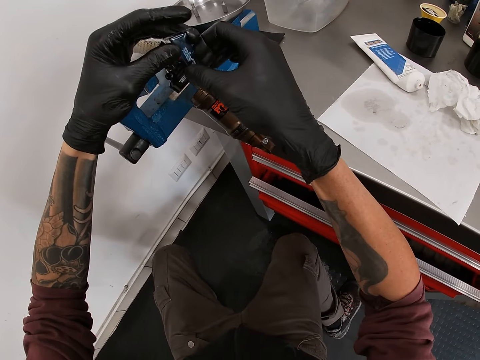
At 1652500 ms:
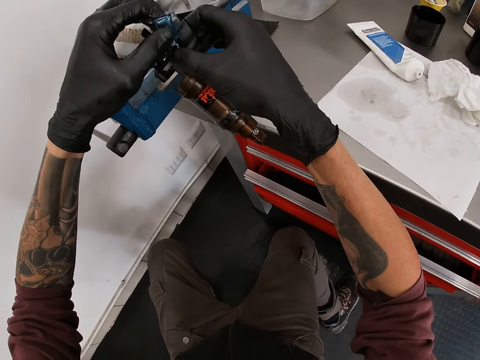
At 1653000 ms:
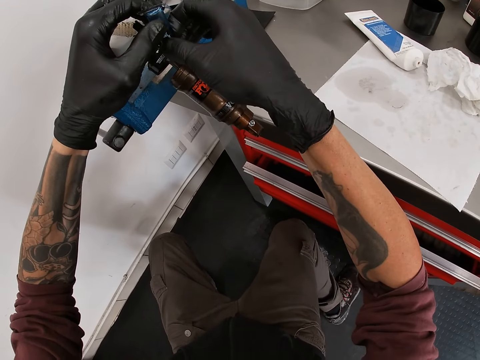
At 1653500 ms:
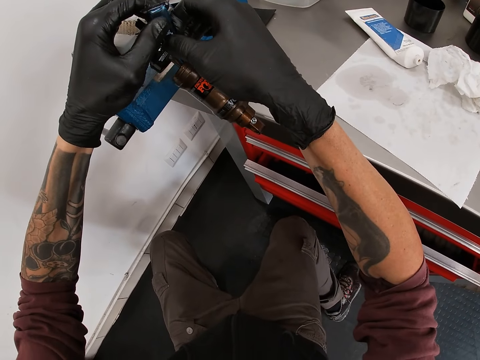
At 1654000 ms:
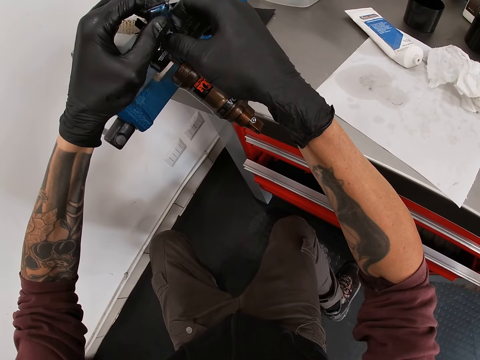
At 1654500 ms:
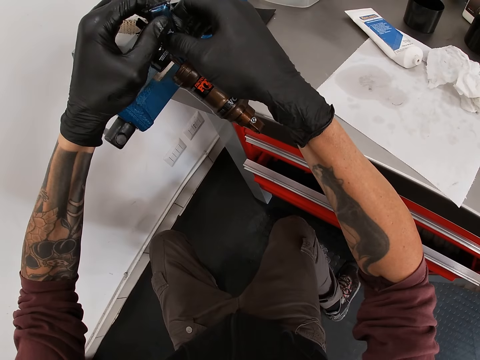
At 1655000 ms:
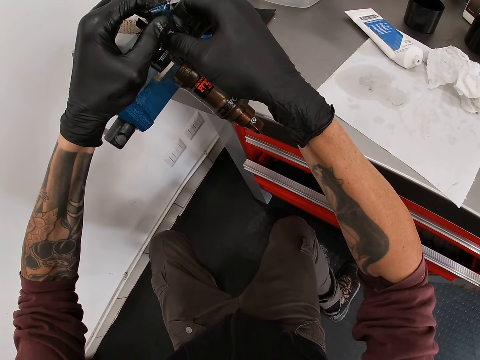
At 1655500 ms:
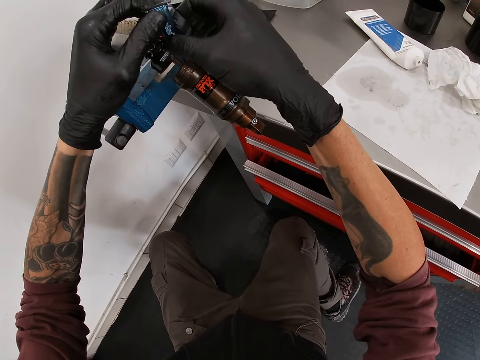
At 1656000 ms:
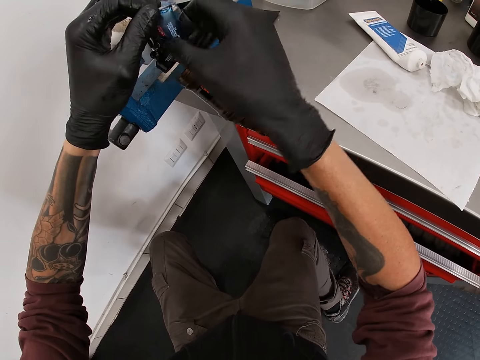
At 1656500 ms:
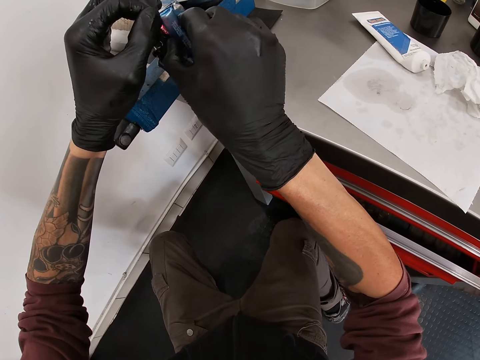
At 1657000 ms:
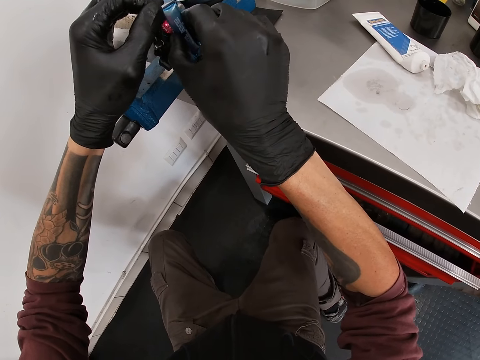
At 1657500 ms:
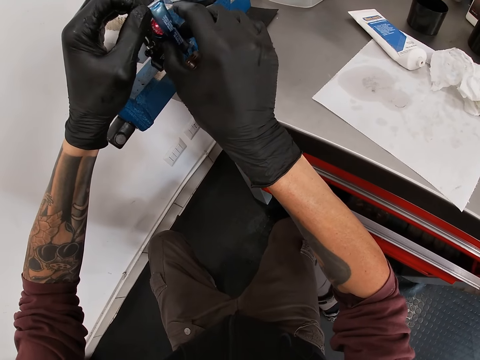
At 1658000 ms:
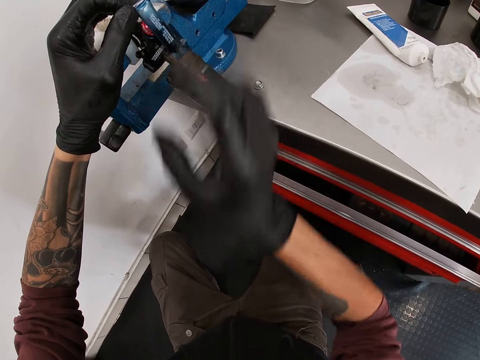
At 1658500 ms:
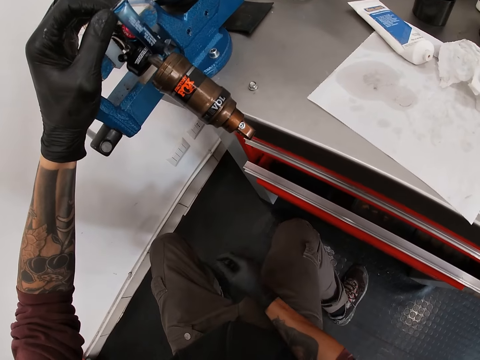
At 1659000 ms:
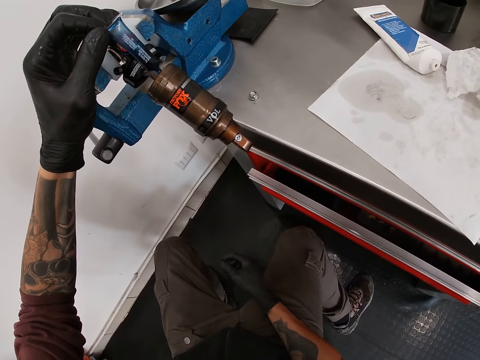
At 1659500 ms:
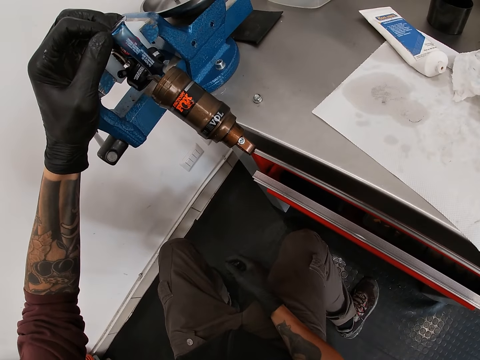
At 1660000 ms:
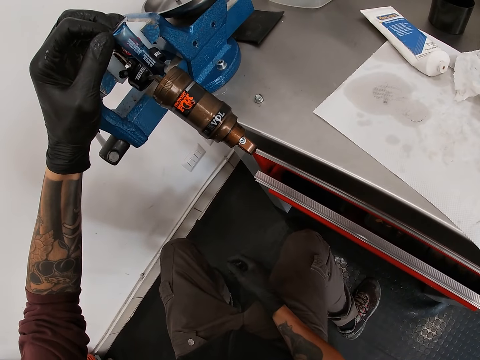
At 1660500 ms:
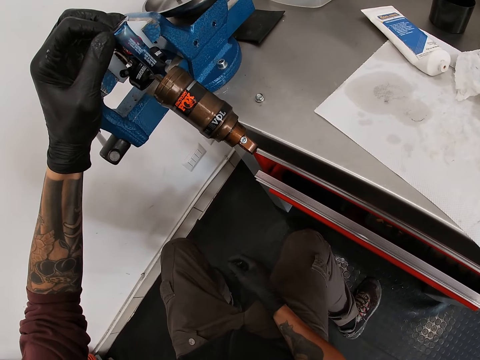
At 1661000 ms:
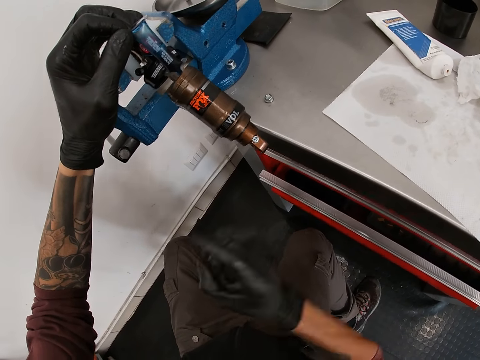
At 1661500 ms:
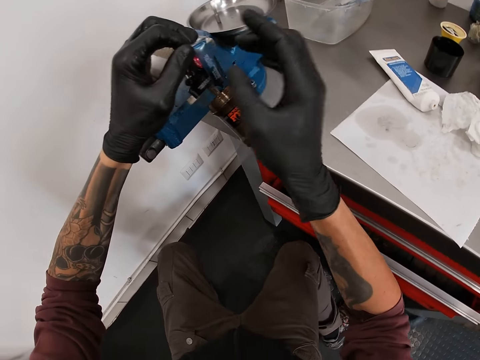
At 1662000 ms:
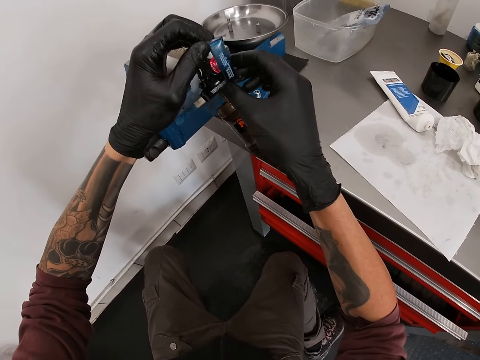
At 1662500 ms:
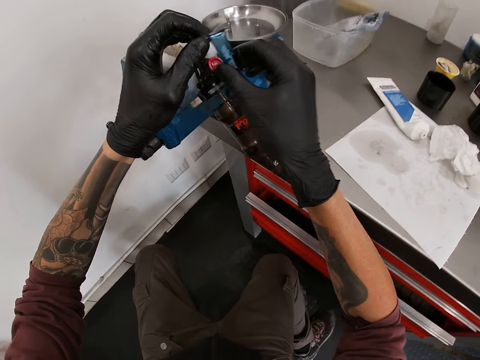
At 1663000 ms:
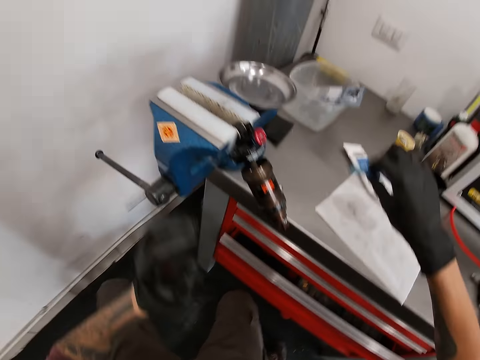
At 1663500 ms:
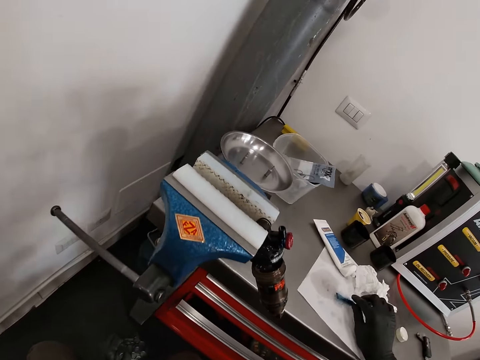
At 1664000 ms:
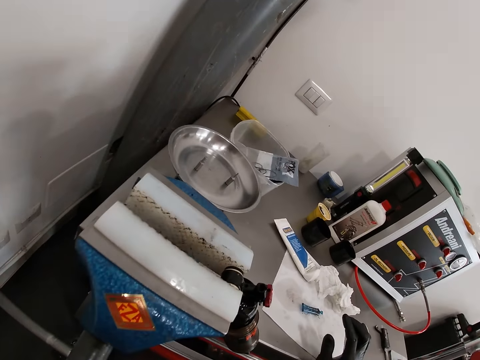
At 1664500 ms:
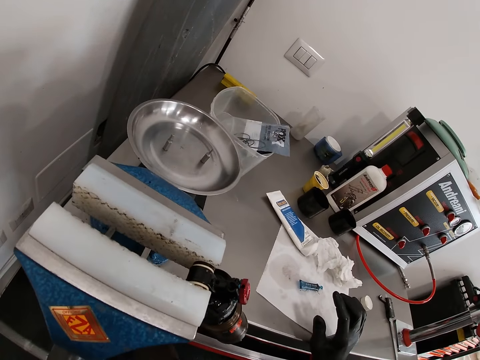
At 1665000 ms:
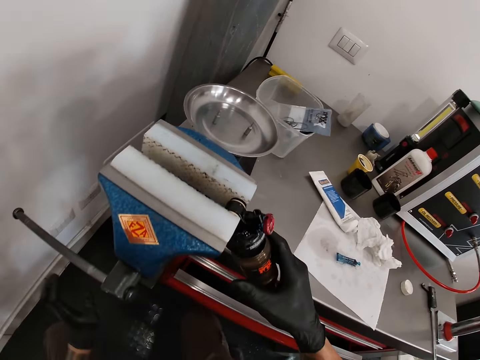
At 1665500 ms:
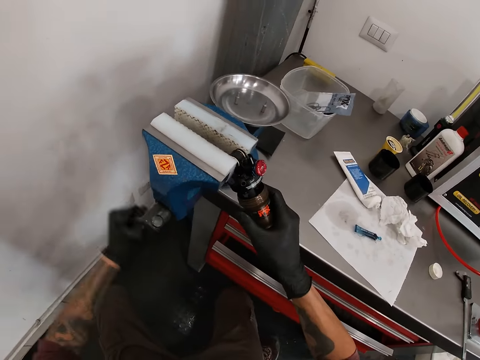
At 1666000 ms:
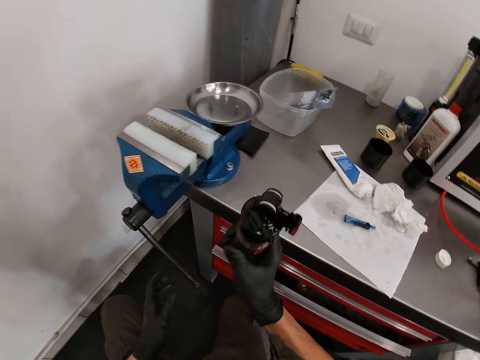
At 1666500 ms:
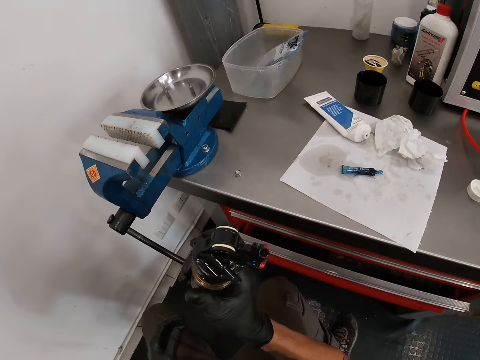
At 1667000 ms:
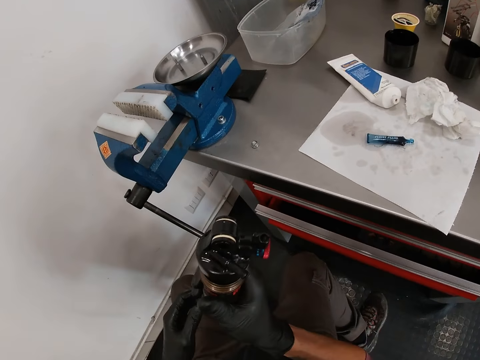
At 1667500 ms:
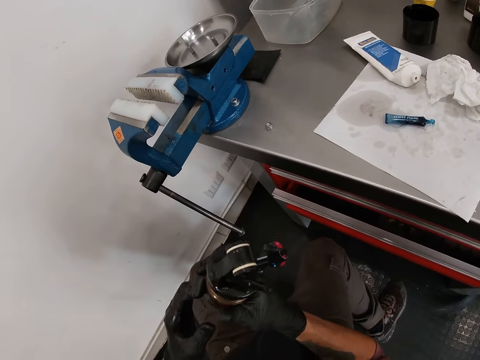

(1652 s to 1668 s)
The camera wearer presses the float fluid into the fox float with both hands. He pours the float fluid into the fox float with his left hand. He picks up the float fluid with his right hand. He drops the float fluid on the work table with his right hand. He holds the fox float with his right hand. He holds a bench vice handle with his left hand. He spins the bench vice handle with his left hand. He removes the fox float from the bench vice with his right hand.

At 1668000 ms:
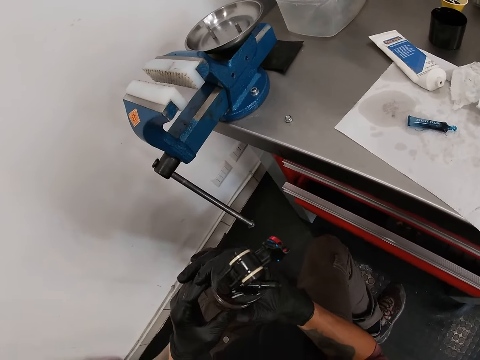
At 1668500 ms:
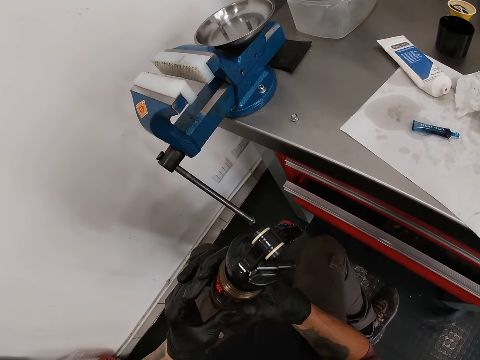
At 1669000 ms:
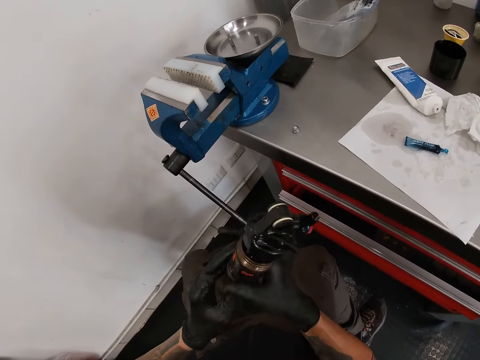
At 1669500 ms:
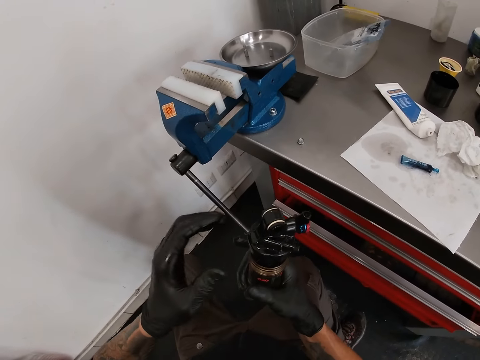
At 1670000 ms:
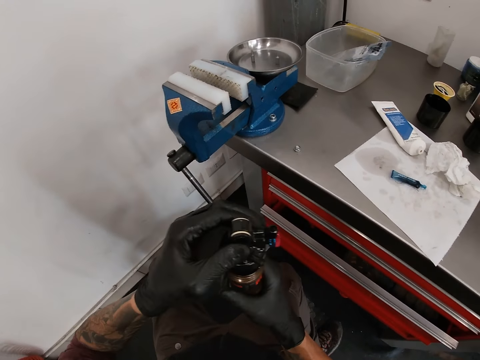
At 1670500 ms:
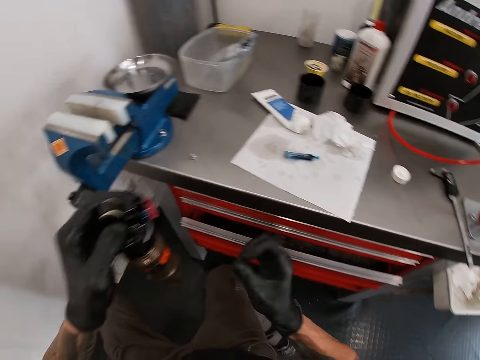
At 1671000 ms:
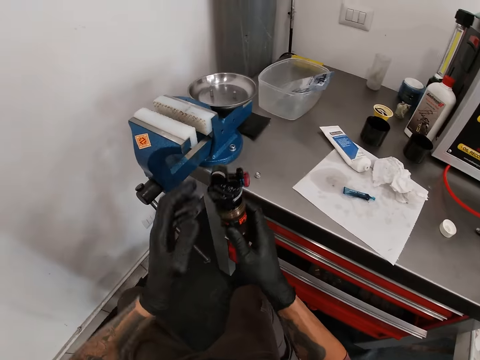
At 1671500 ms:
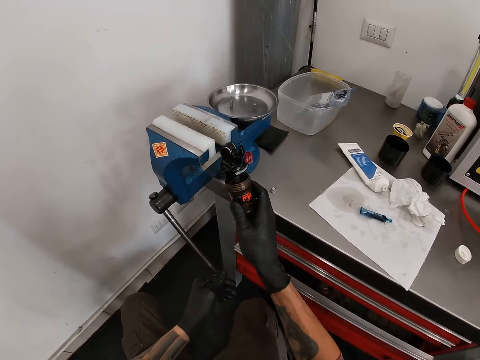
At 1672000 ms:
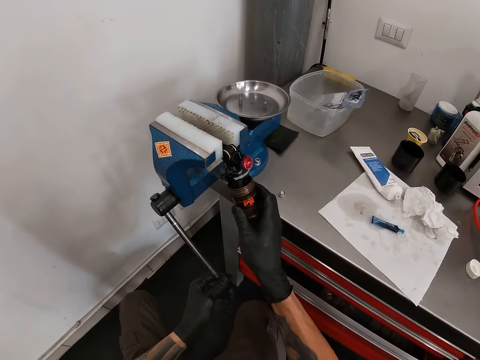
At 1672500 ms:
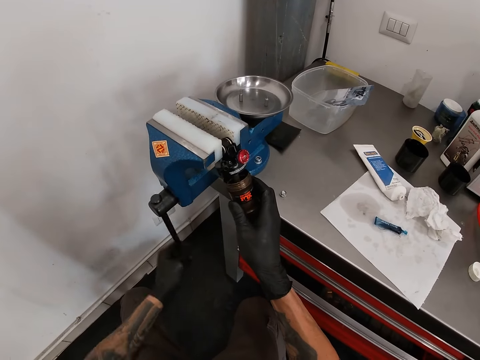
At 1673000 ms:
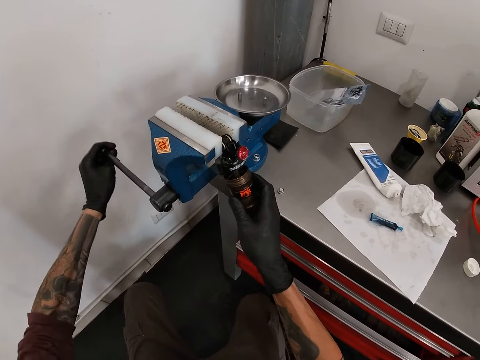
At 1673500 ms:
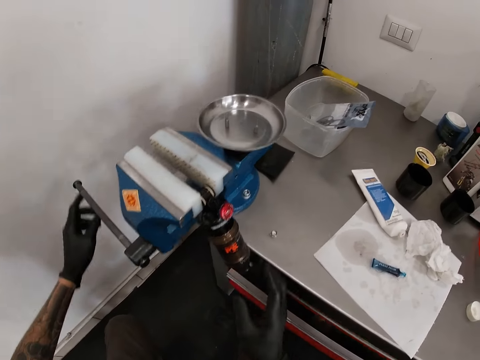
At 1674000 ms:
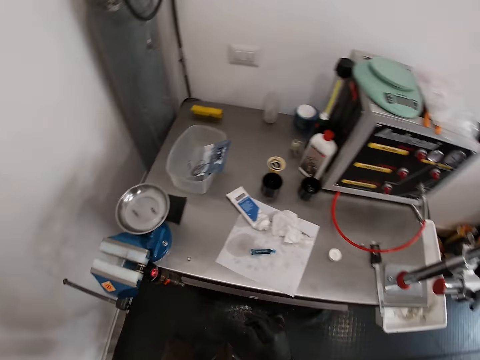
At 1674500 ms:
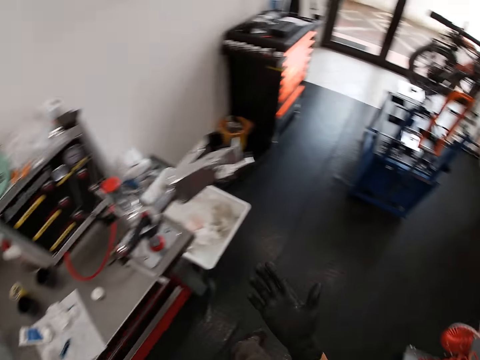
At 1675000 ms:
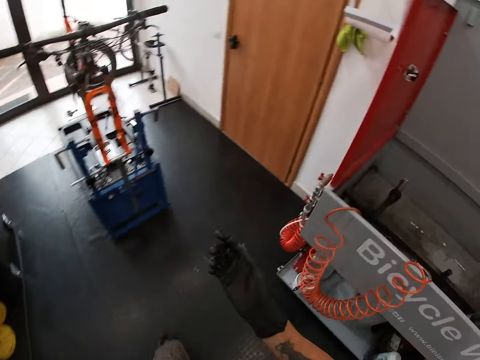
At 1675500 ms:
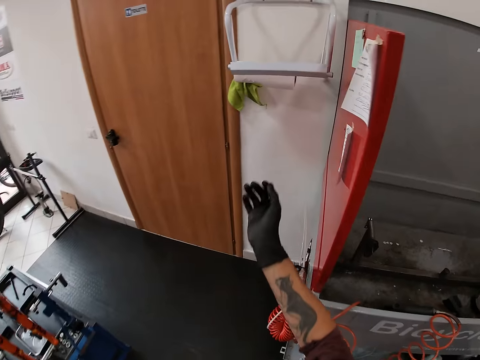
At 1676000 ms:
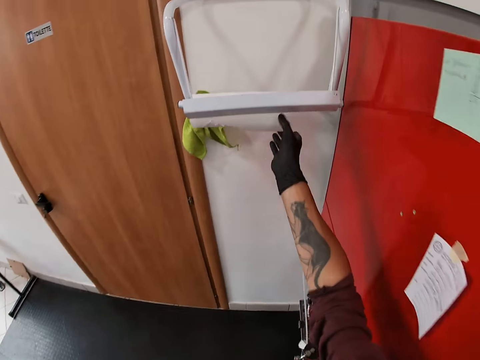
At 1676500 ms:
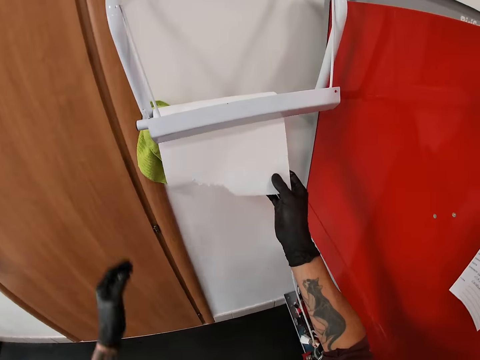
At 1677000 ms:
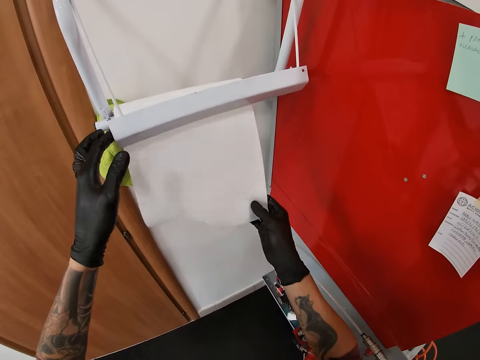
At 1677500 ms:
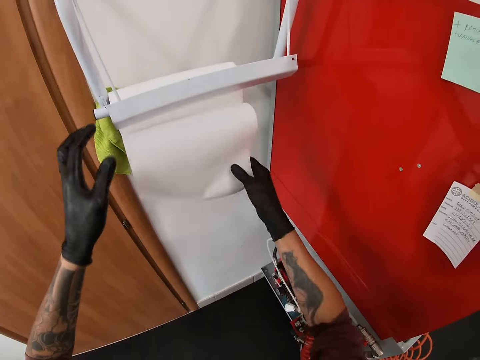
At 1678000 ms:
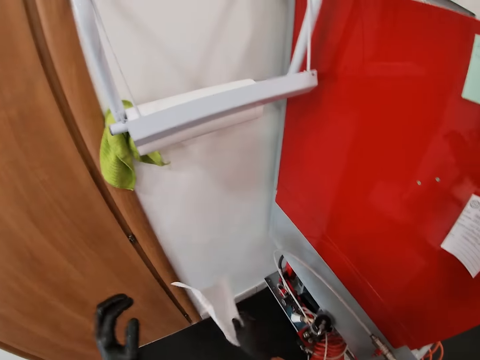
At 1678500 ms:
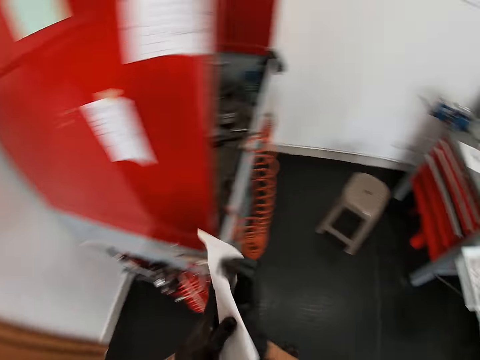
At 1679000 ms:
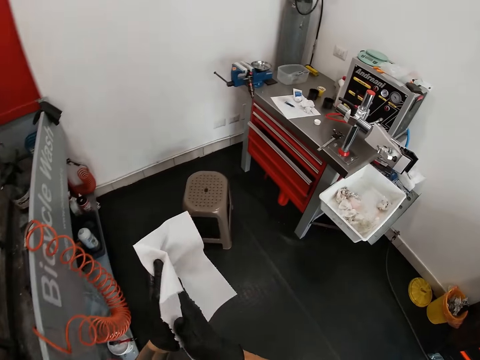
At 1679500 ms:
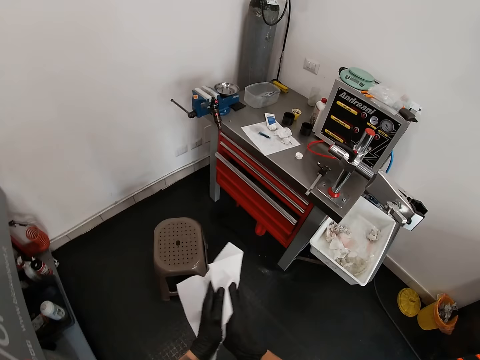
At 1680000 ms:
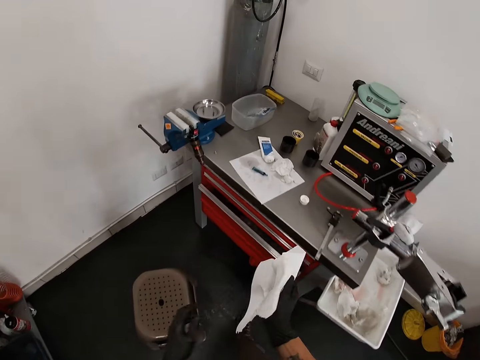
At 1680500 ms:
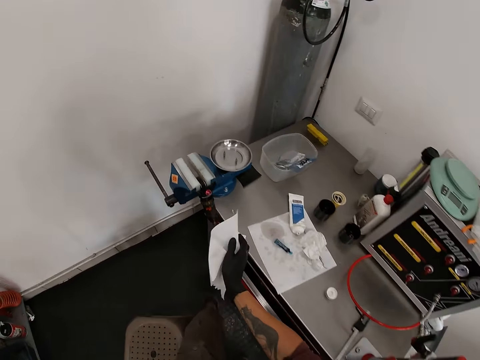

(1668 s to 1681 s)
The camera wearer holds the fox float or fox rear shock with both hands. He looks at the fox rear shock. He holds the bench vice handle with his left hand. He tightens the bench vice handle with his left hand. He inserts the fox float in the bench vice with his right hand. He walks around the room. He pulls a tissue from a tissue holder or paper roll with his right hand. He cuts a paper from the roll. He wipes his hands with the tissue.
